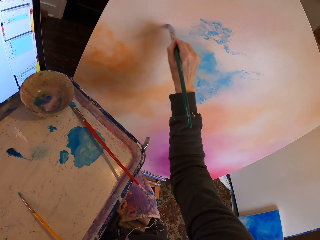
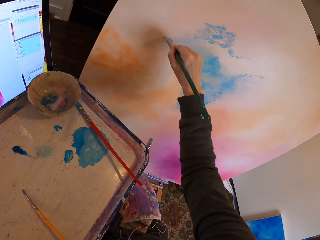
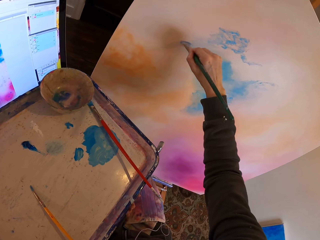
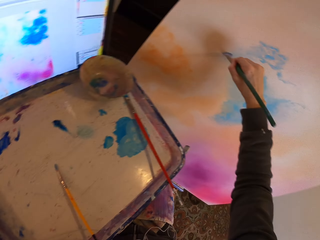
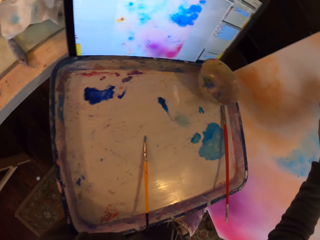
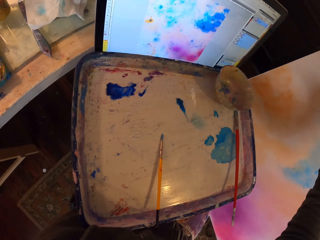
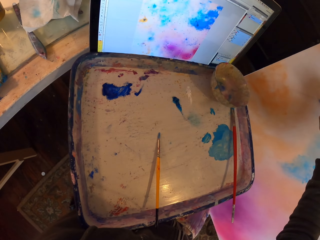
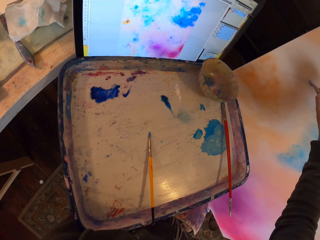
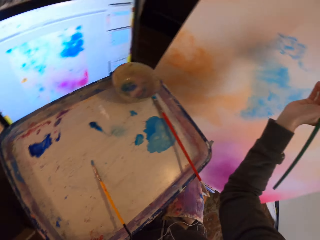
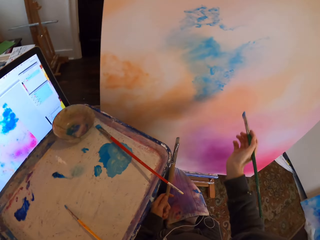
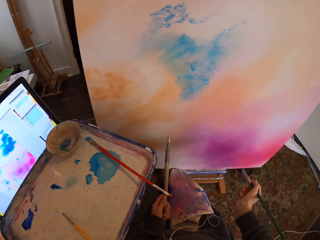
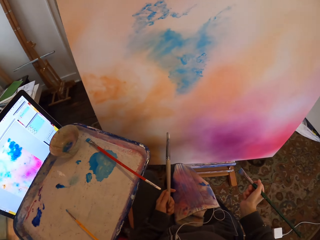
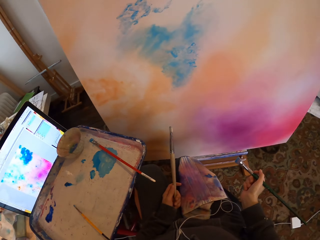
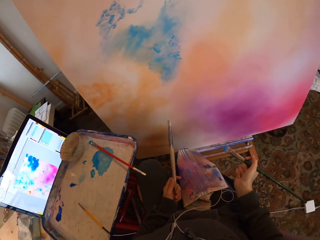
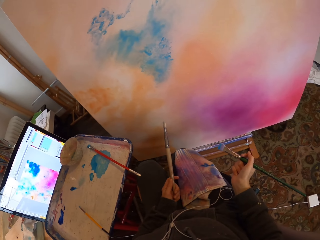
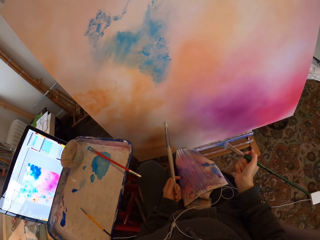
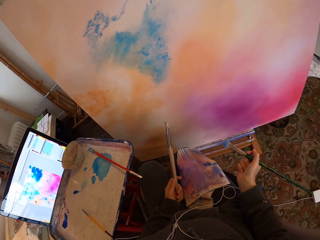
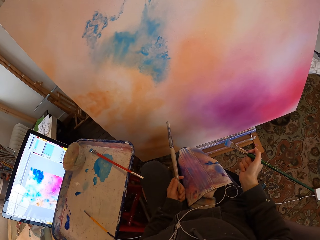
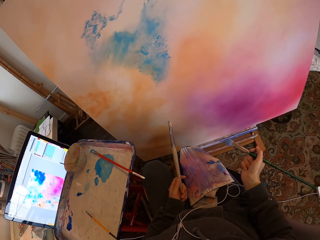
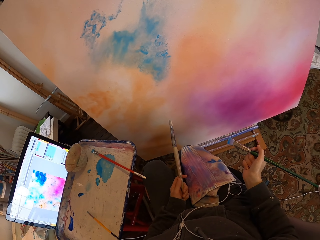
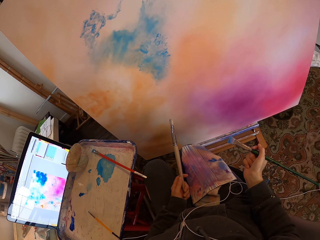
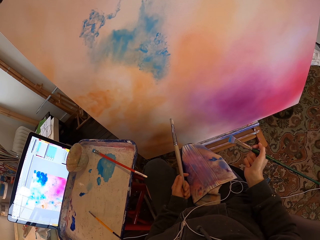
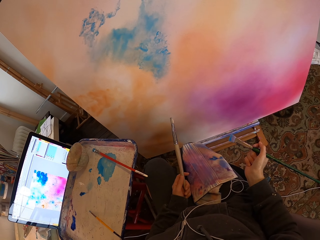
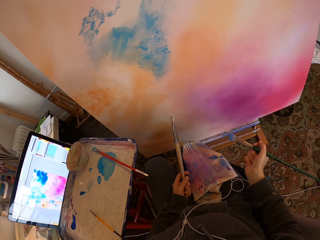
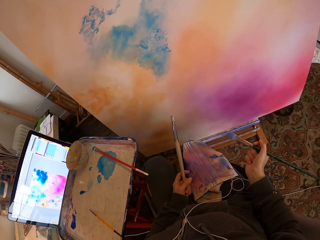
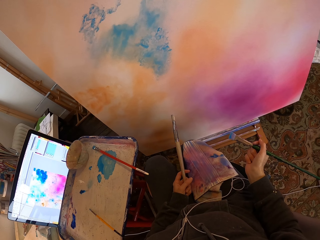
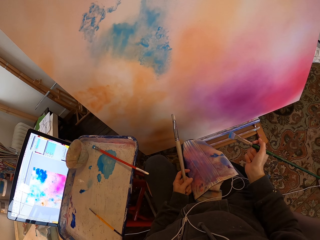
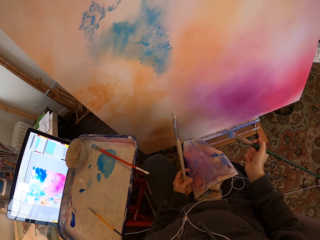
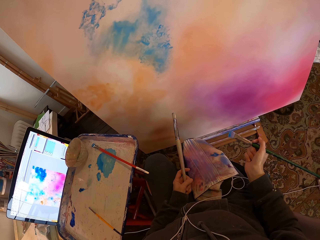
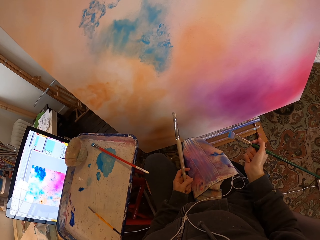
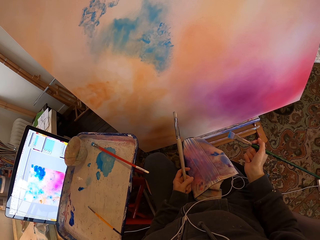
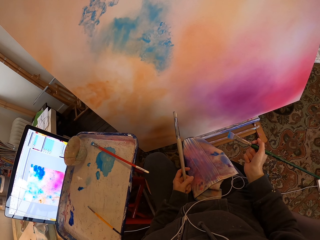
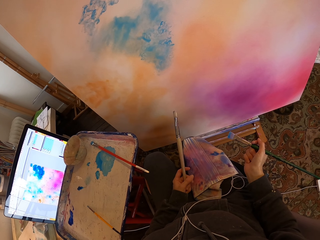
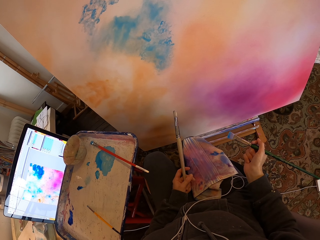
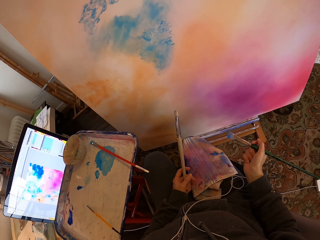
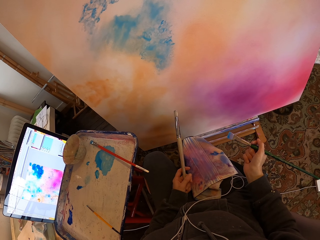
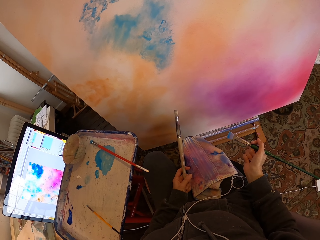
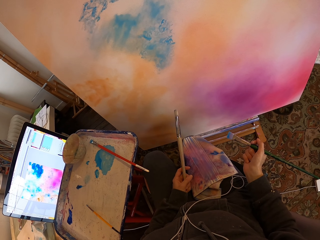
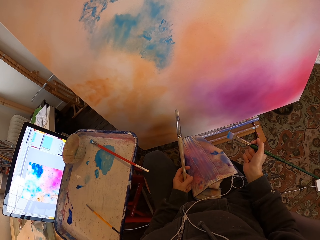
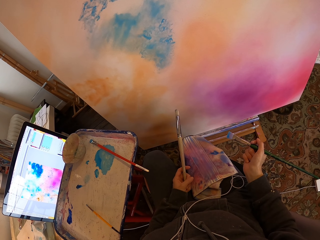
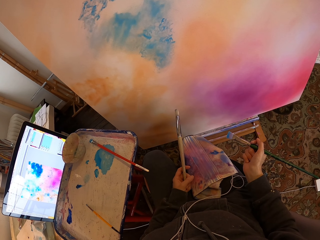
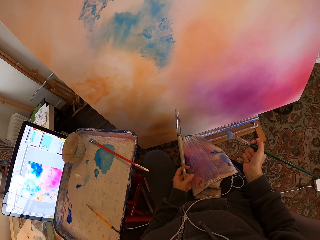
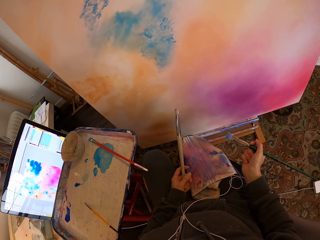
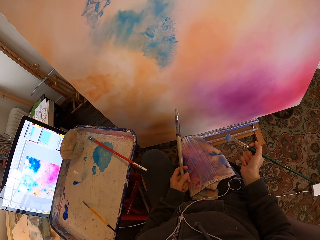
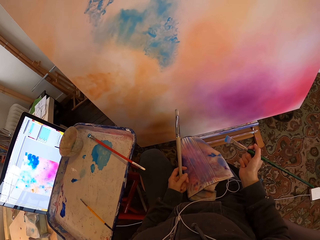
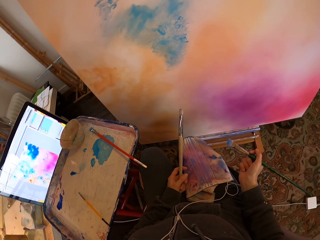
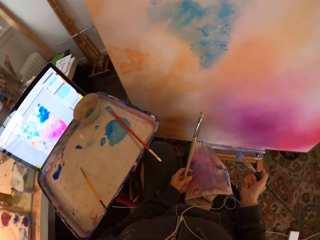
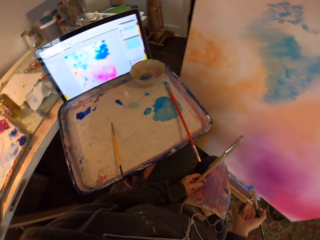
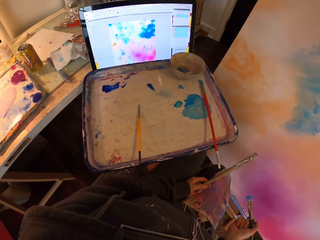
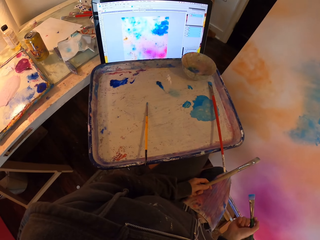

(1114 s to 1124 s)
The camera wearer stares at paintings.

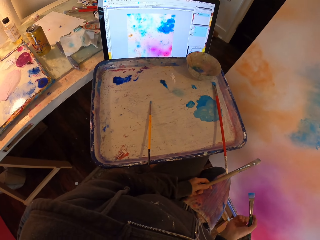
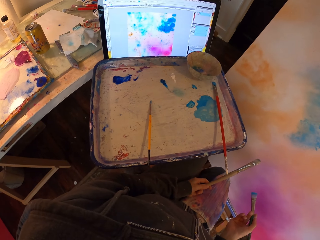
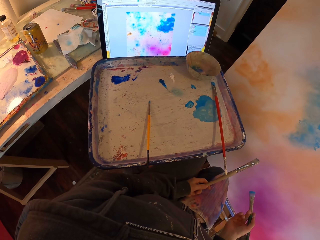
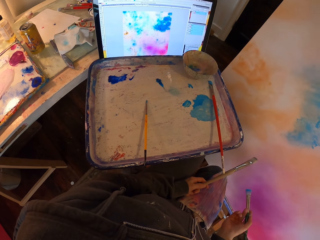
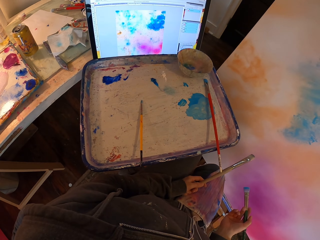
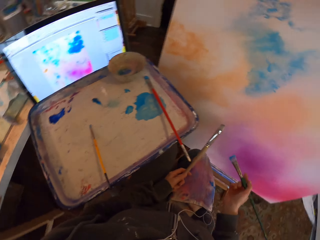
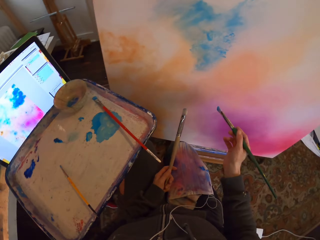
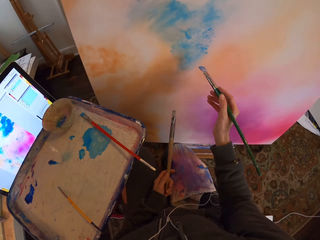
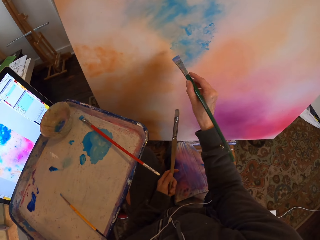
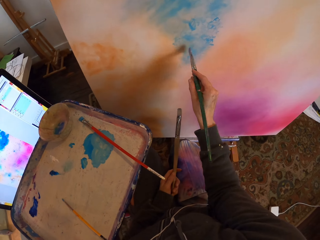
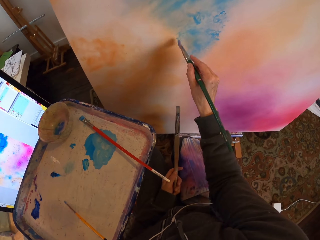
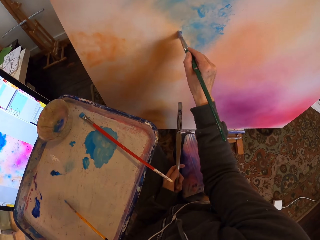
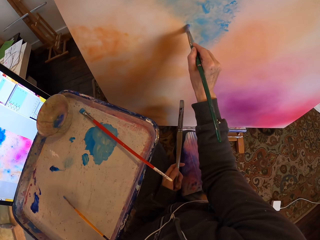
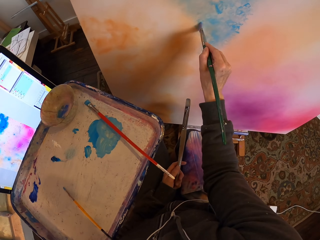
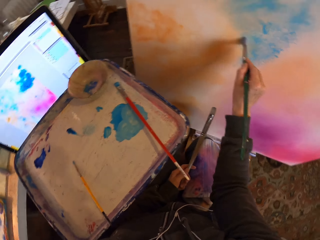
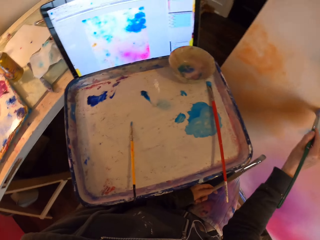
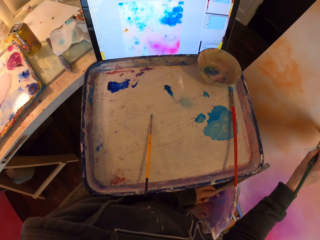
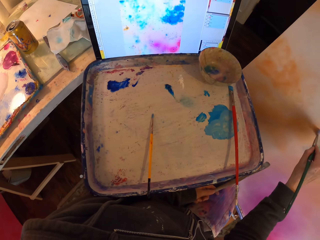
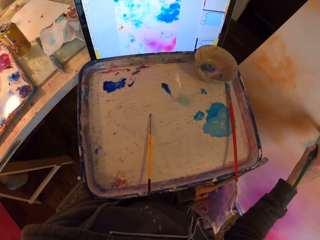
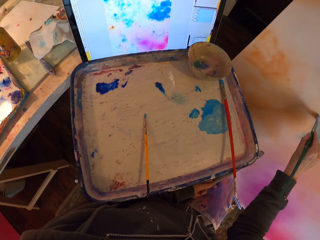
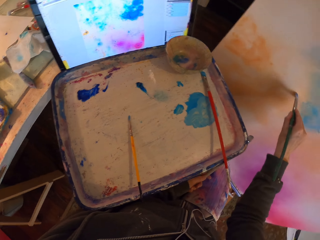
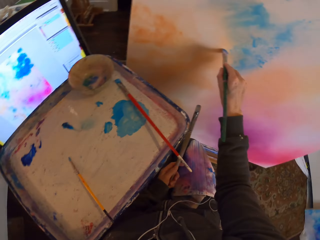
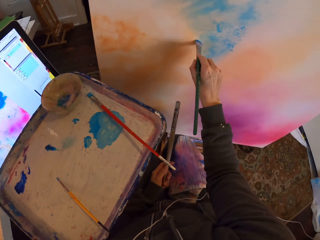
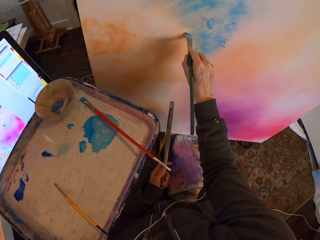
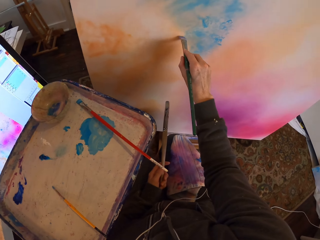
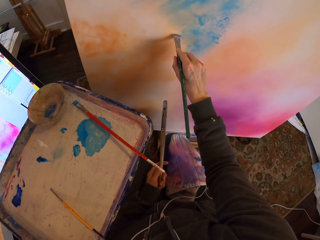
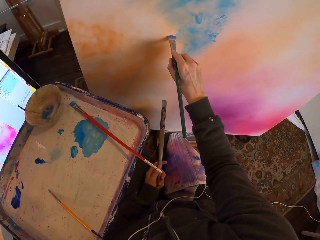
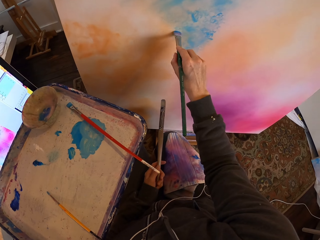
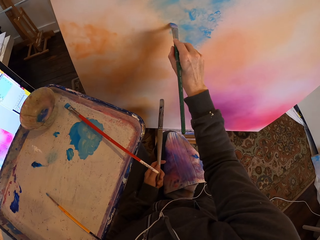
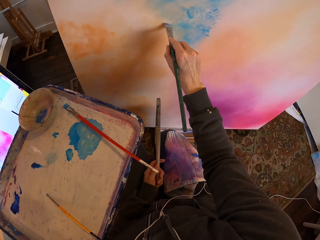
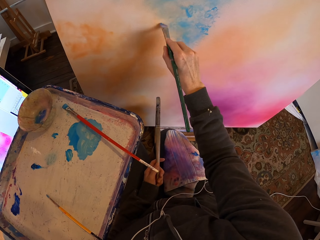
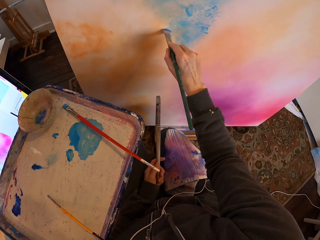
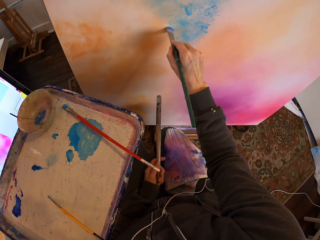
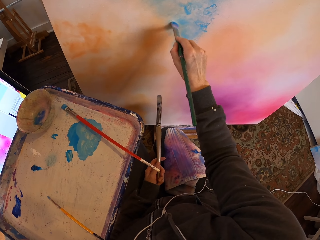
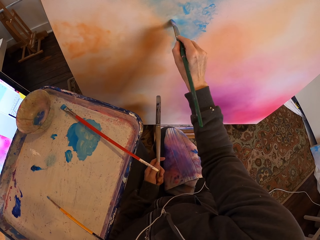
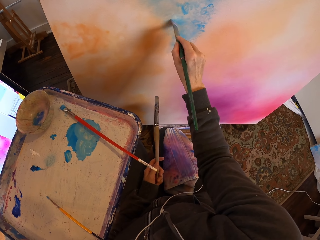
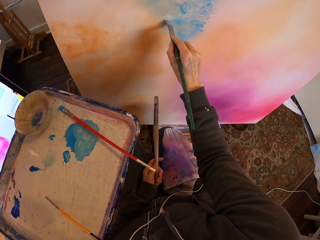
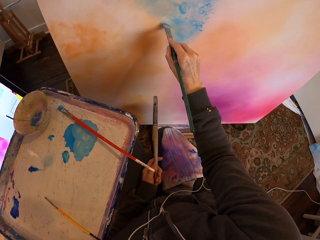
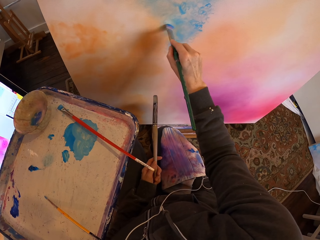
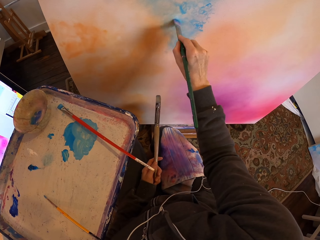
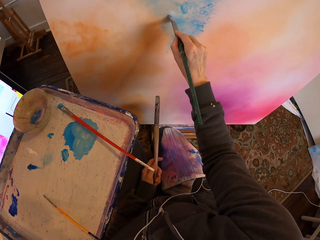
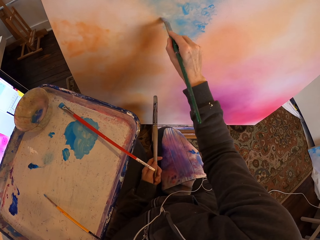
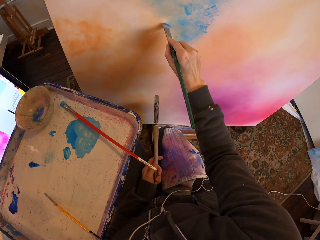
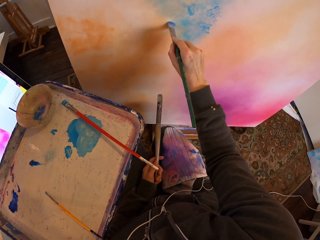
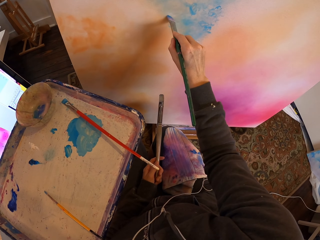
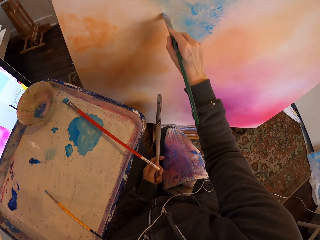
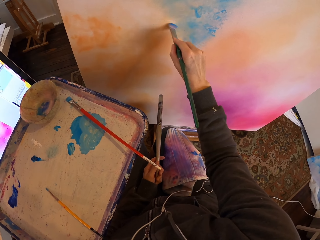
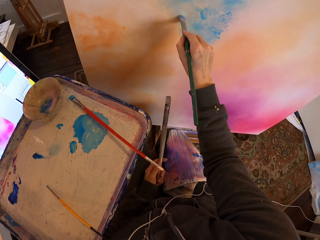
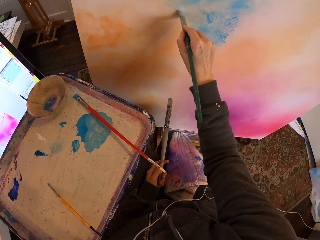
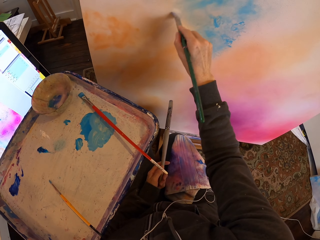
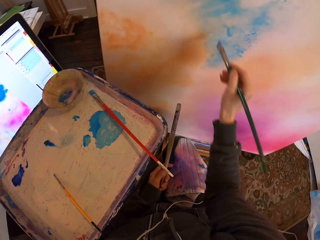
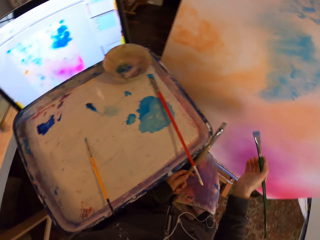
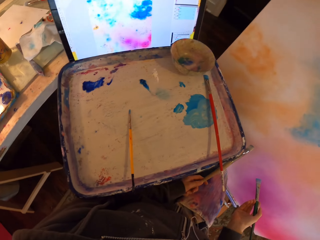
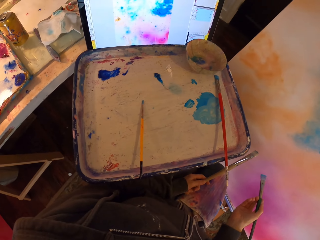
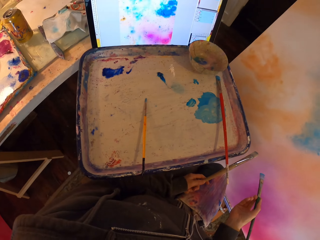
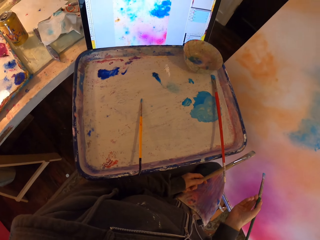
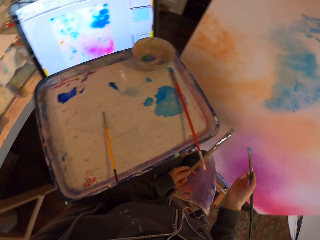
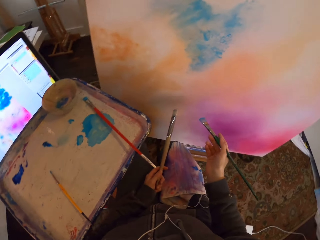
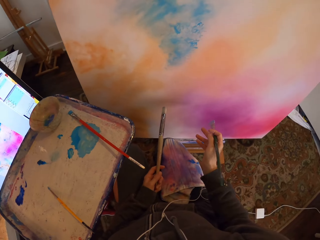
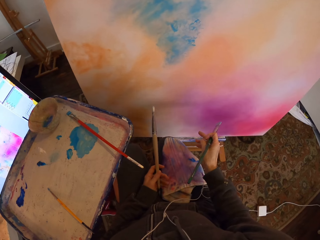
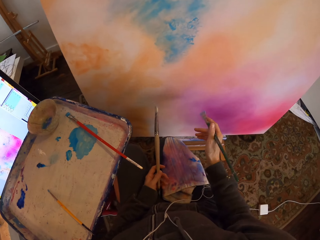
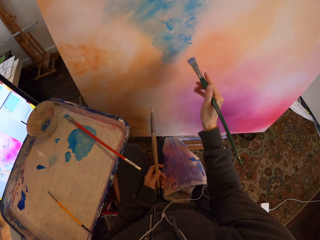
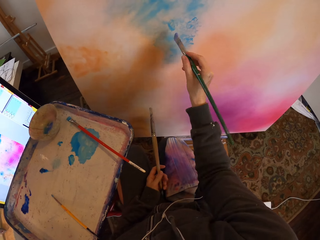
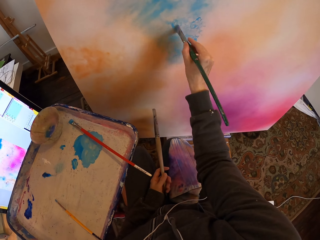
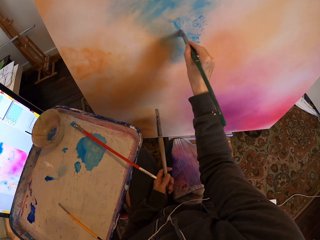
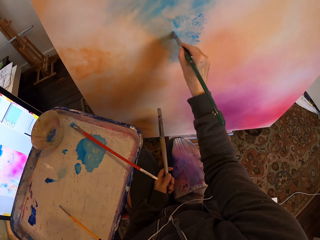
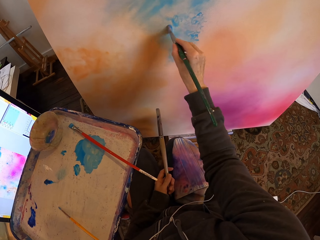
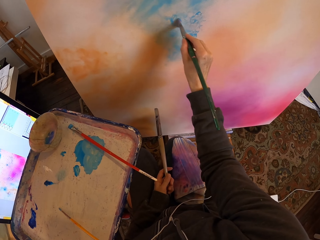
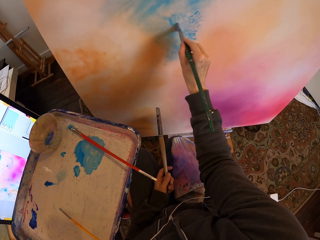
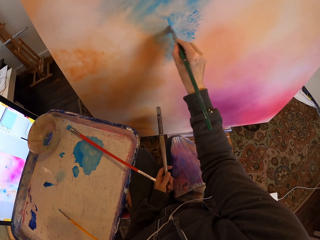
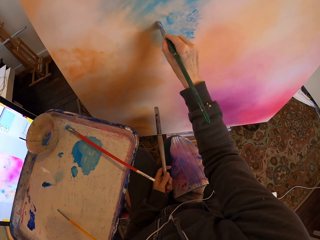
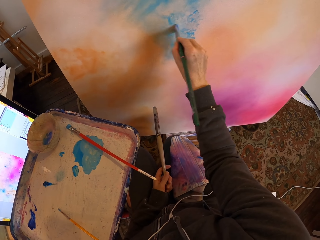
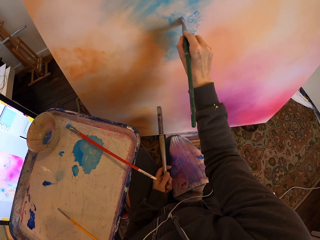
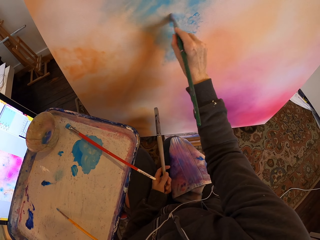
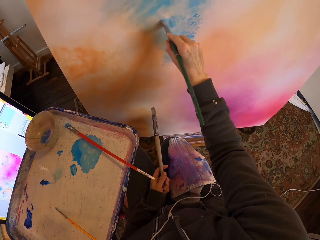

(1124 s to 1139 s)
The camera wearer paints on a board. They stare at the paintings. They paint on the board.
